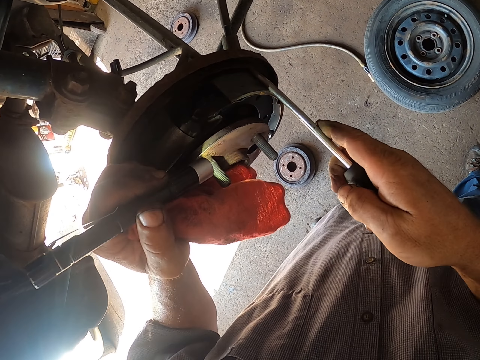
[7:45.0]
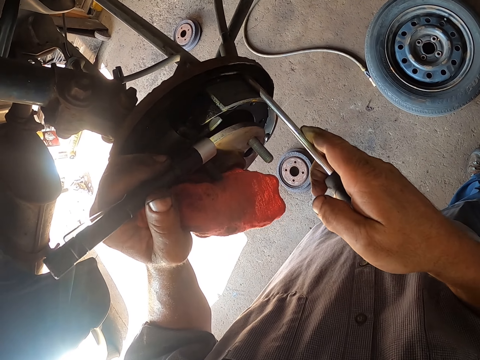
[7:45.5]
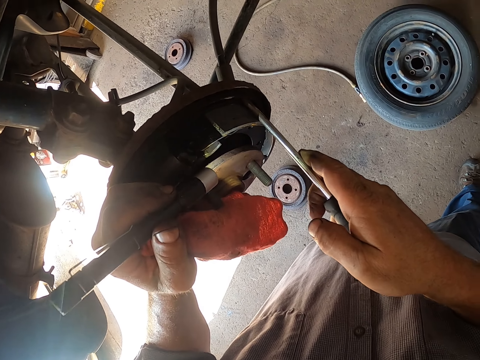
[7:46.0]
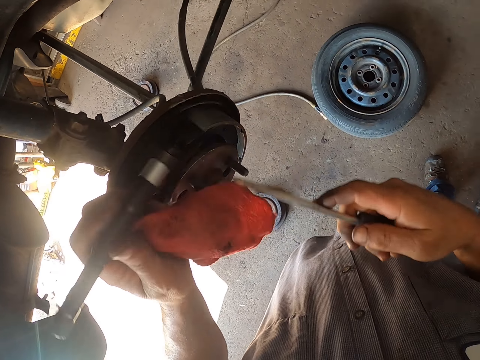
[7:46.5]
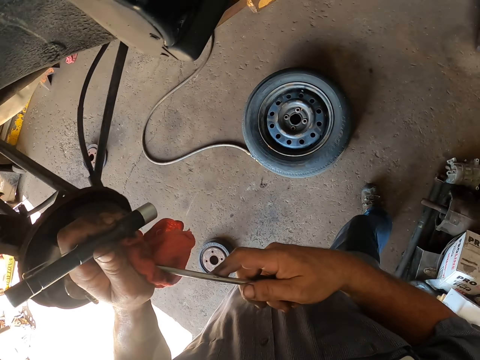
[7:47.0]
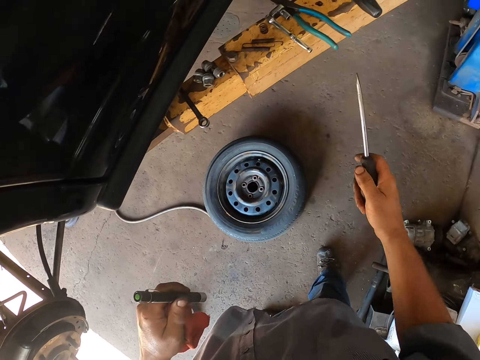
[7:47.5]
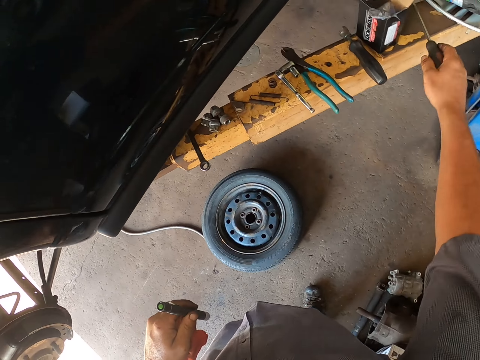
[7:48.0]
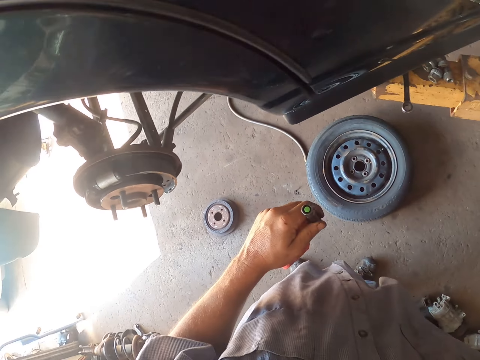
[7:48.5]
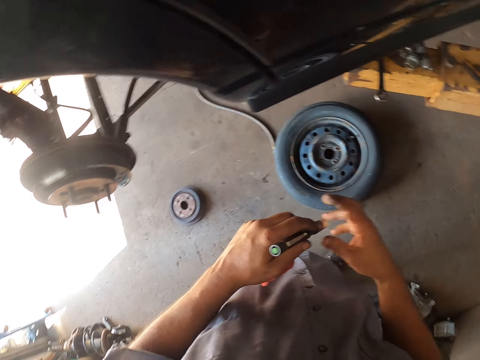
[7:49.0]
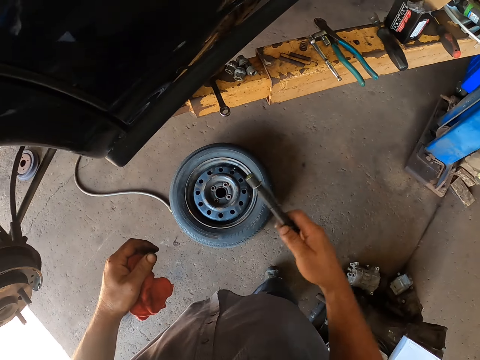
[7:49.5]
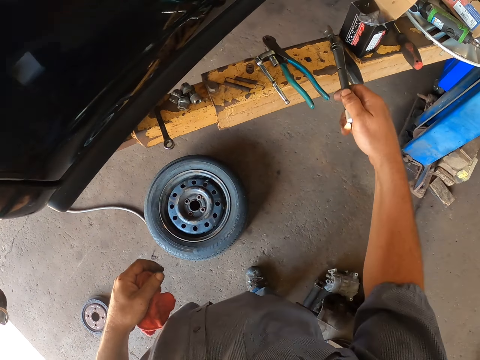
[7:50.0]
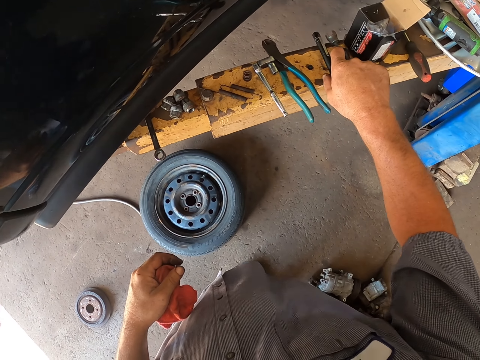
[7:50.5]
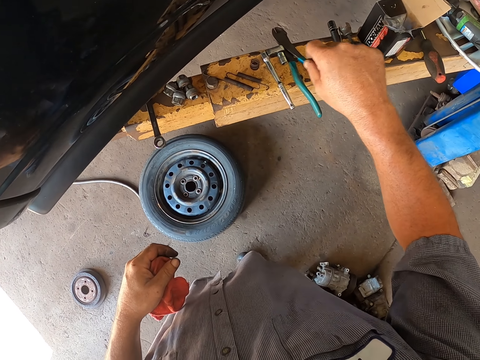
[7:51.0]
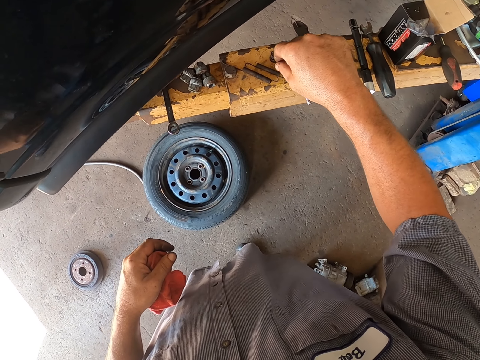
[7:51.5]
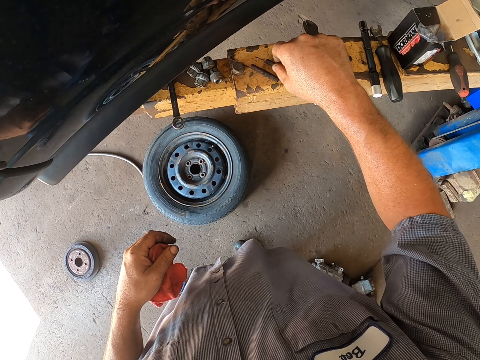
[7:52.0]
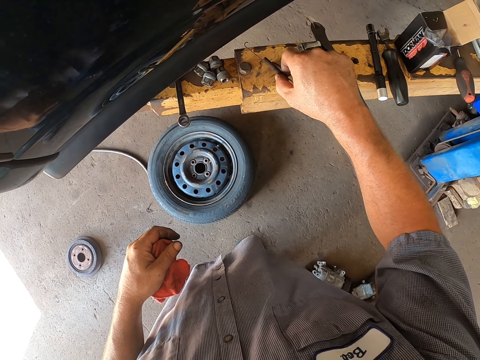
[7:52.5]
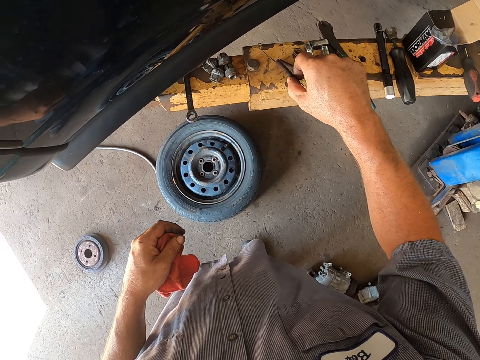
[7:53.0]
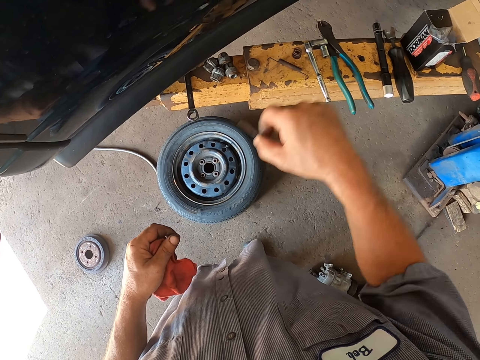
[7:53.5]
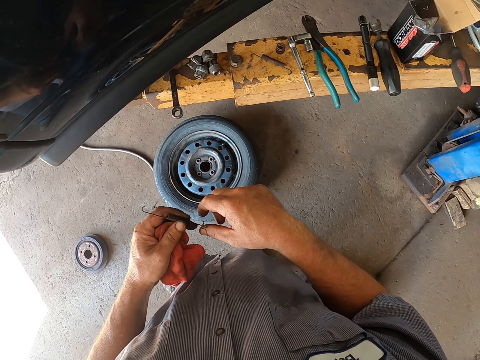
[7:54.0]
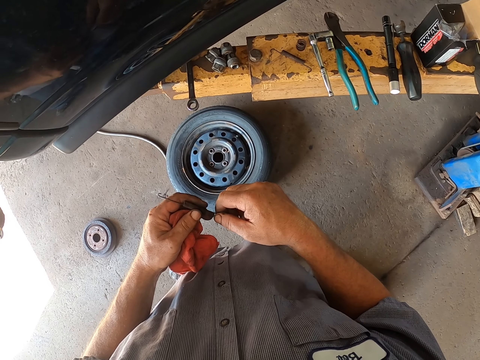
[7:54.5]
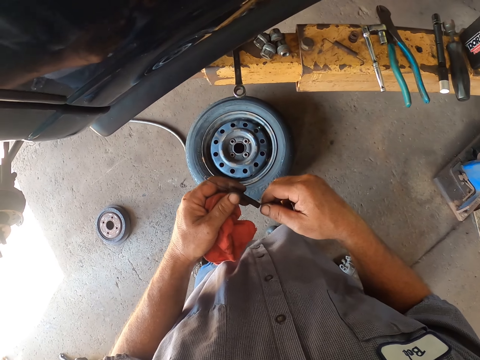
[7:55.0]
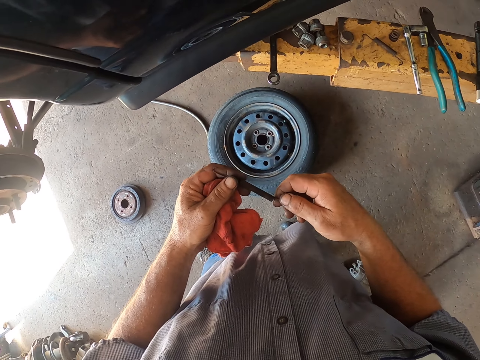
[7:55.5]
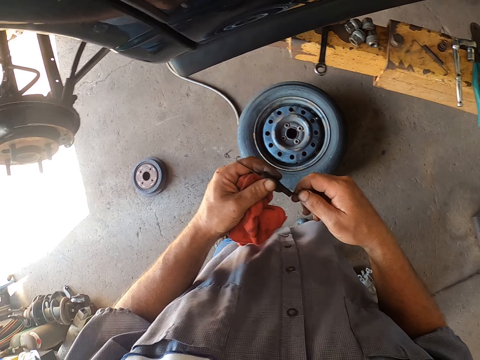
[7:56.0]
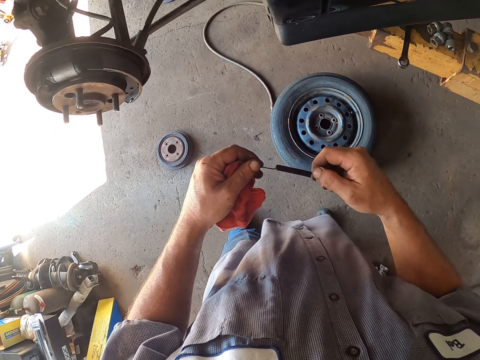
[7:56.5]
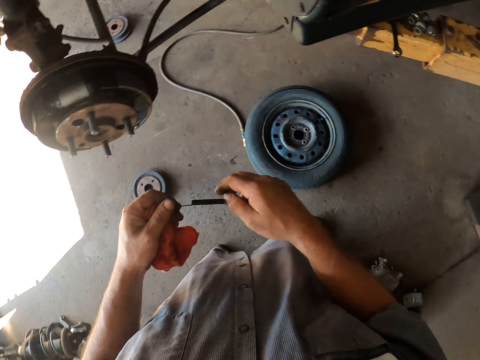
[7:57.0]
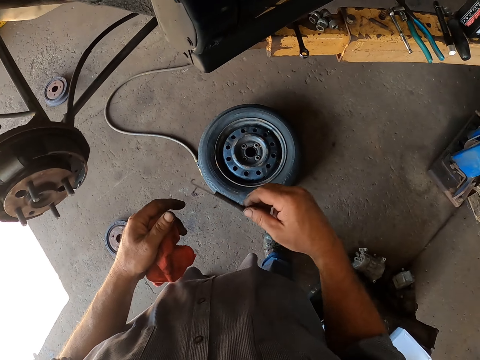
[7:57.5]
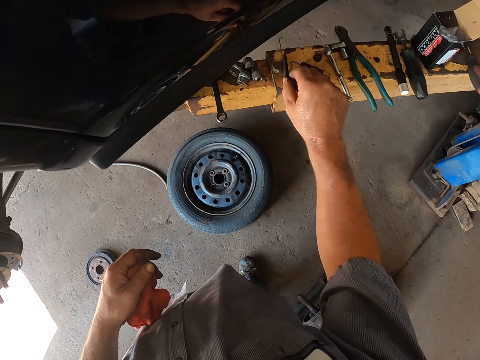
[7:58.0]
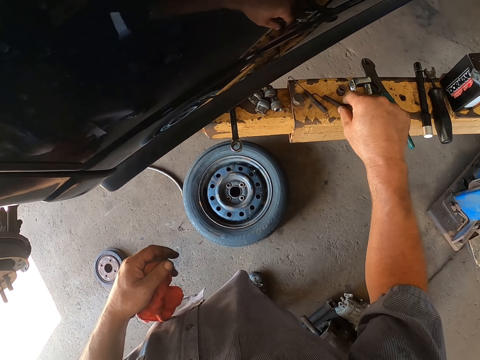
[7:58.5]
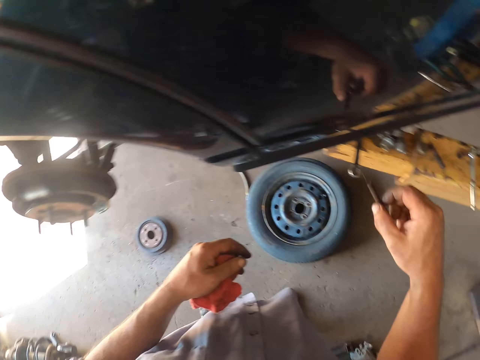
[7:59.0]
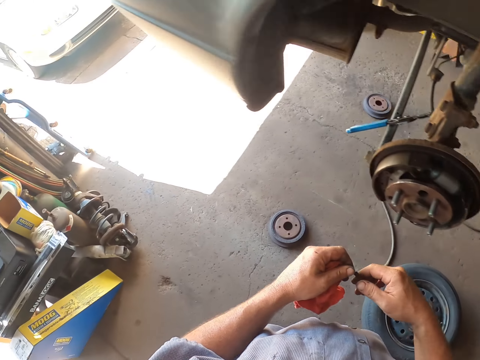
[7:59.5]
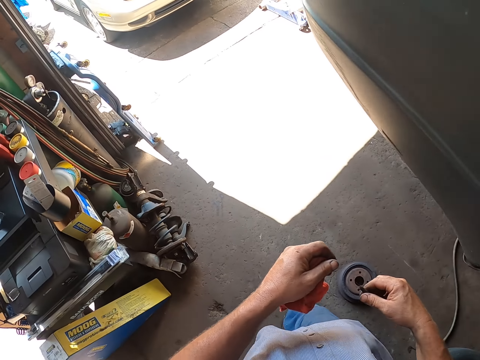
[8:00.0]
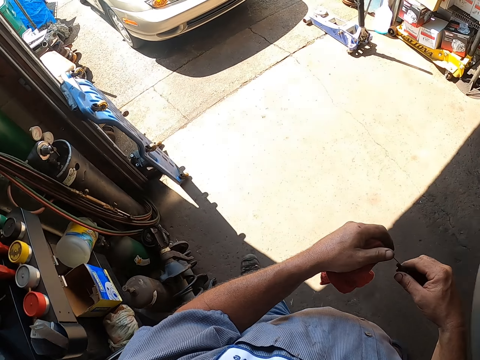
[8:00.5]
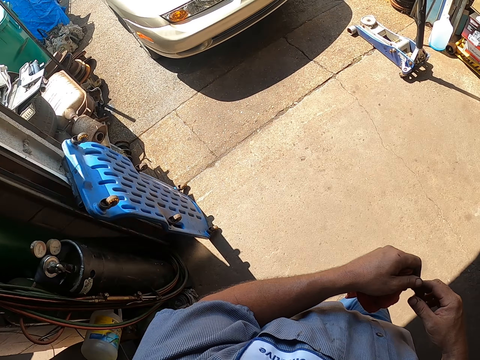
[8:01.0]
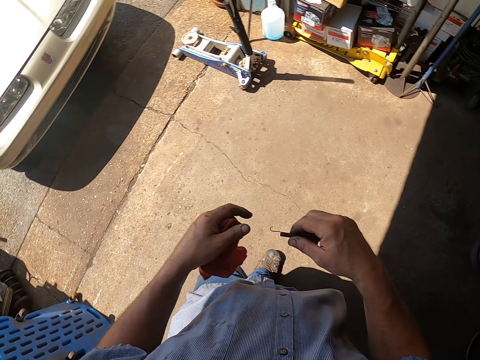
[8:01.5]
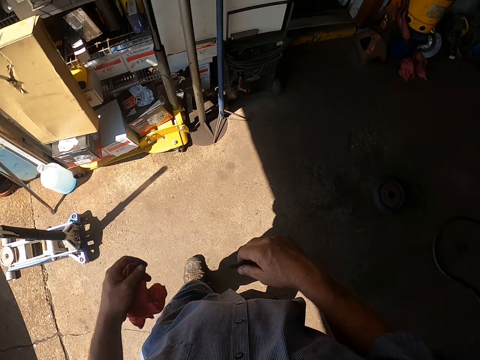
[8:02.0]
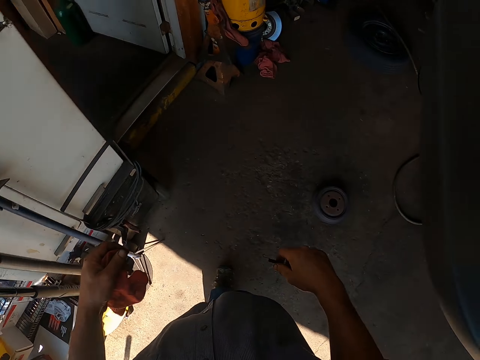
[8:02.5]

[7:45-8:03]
The camera wearer wipes the screwdriver. They put the screwdriver on the counter. They look around the garage. They put the flashlight on the counter. They pick up something. They check something. They place something on the metal. They pick up something. They walk around the garage. They walk around the garage again.

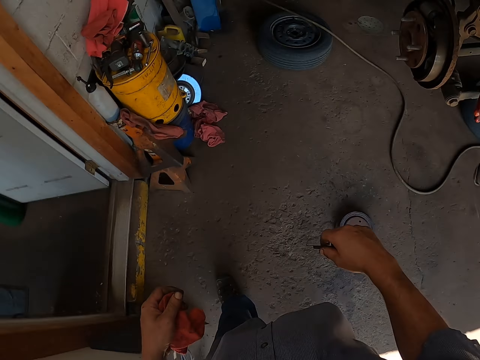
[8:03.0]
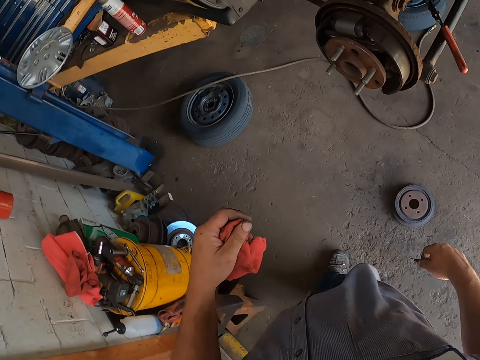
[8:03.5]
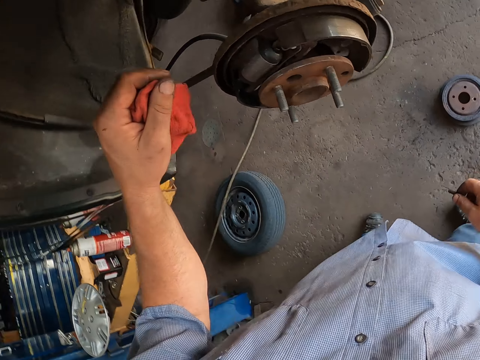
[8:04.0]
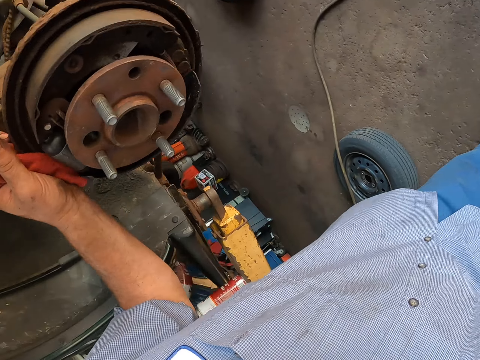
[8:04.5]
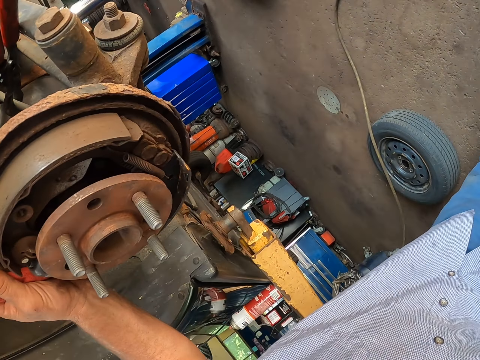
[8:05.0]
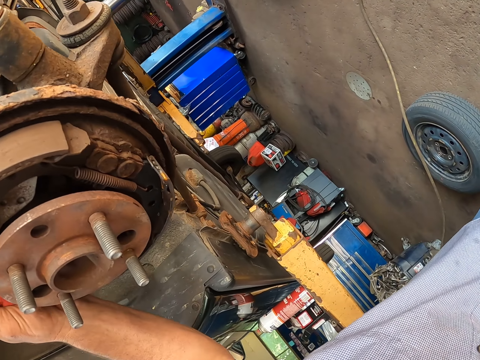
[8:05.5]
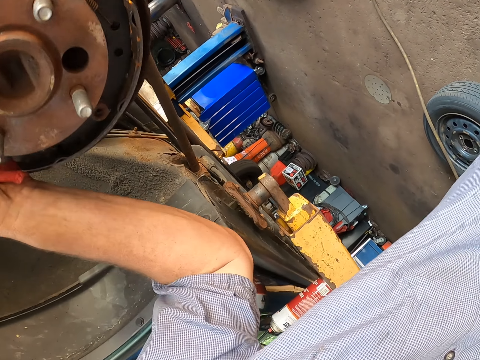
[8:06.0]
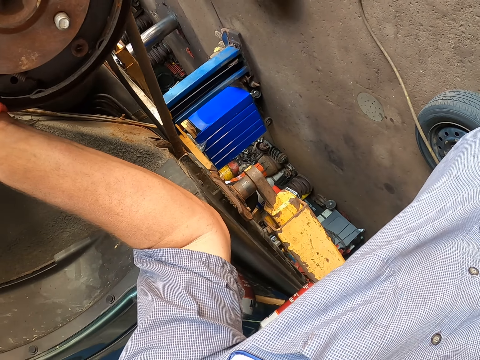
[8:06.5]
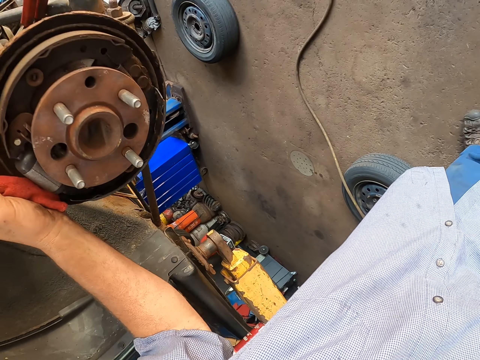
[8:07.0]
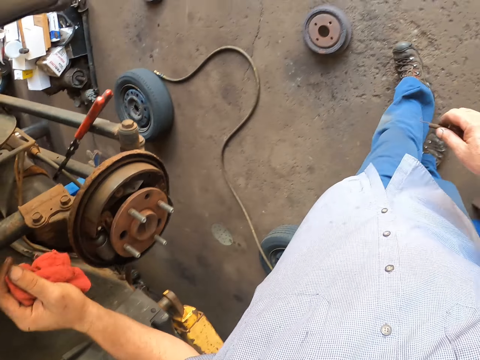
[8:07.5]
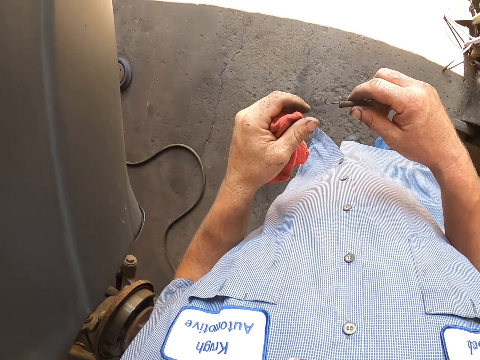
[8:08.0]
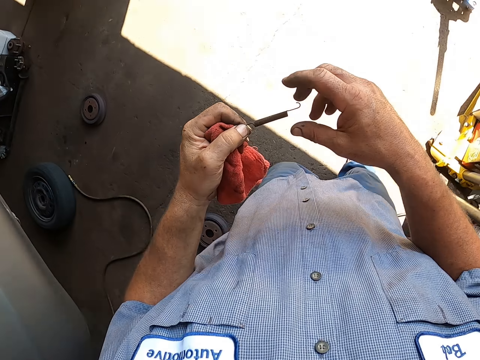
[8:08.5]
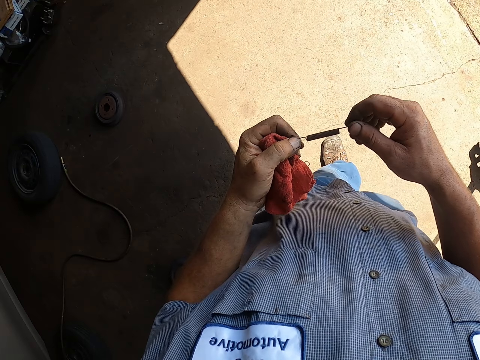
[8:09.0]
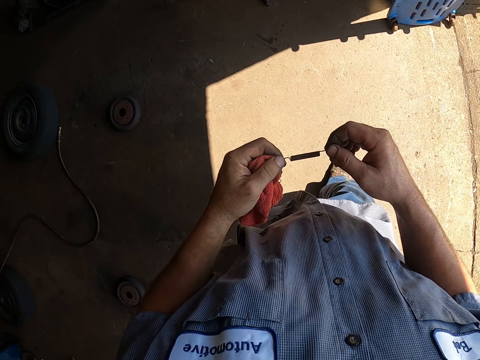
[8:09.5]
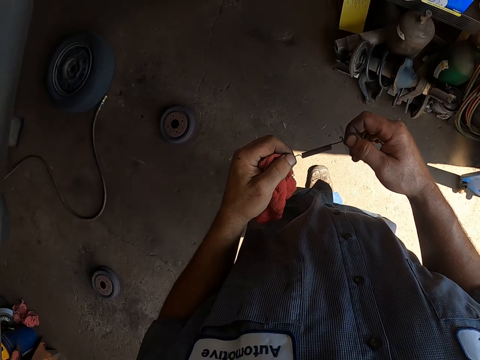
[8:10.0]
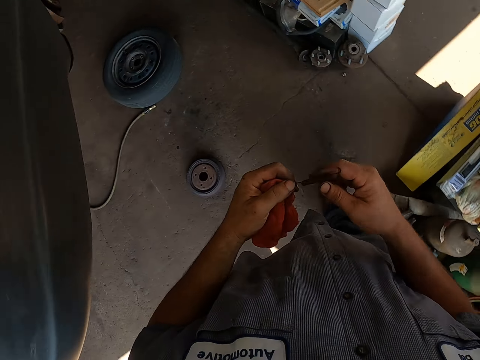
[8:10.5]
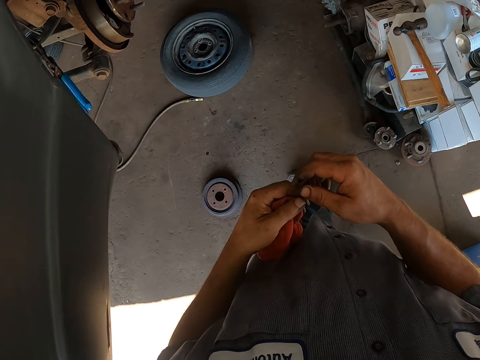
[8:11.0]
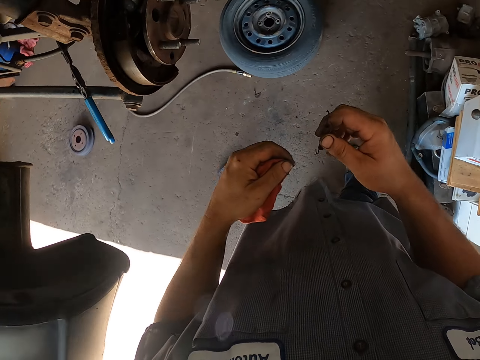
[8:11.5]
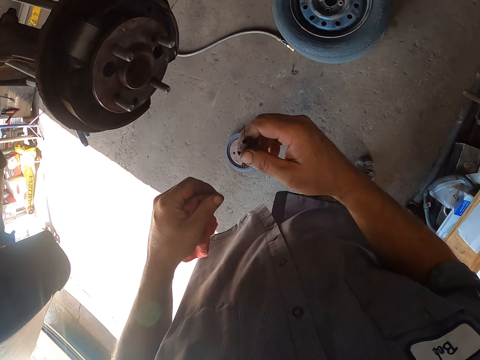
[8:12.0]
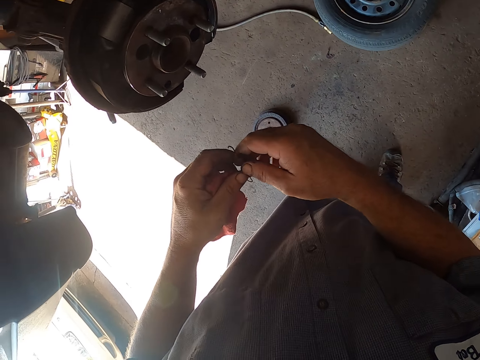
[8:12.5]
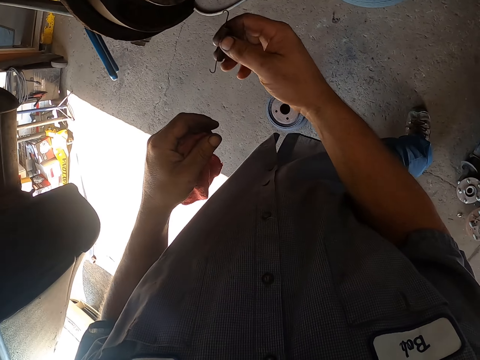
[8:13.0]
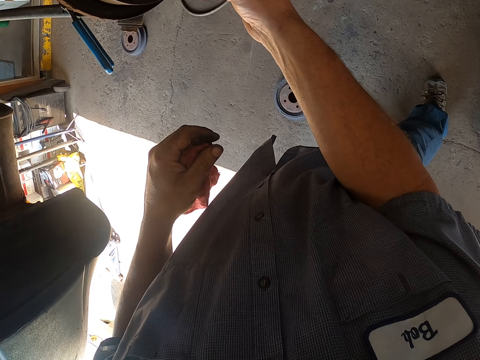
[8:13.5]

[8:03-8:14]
The camera wearer checks the wheel. They walk around the garage. They check something. They walk around the garage.
